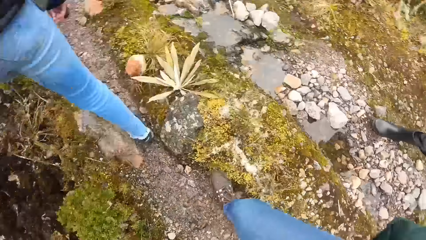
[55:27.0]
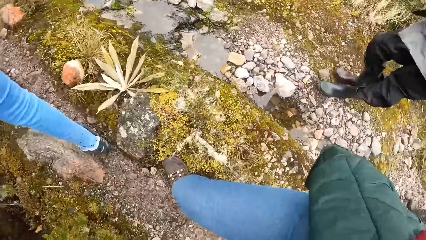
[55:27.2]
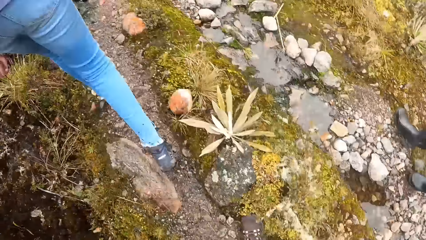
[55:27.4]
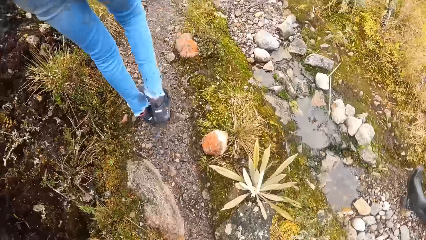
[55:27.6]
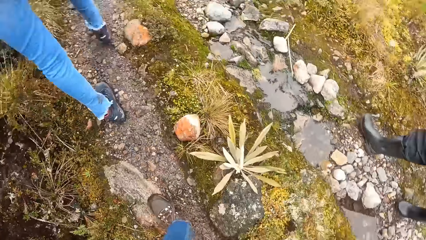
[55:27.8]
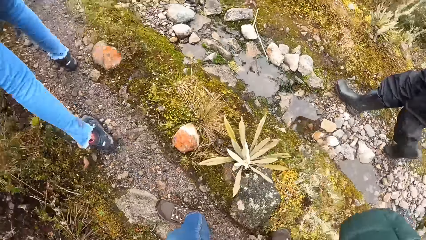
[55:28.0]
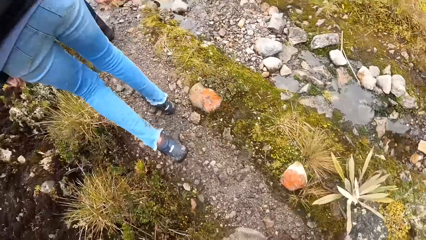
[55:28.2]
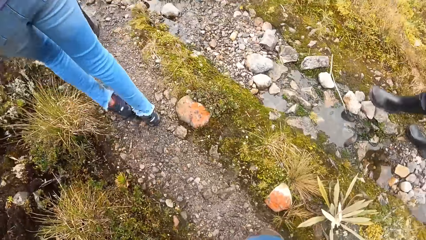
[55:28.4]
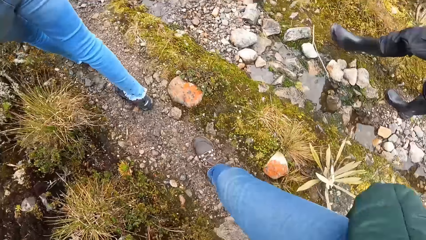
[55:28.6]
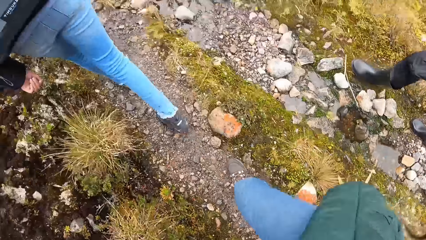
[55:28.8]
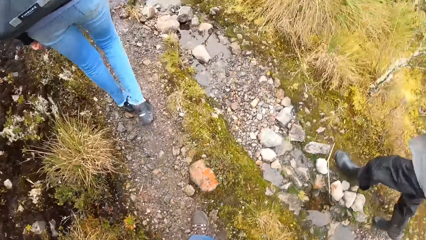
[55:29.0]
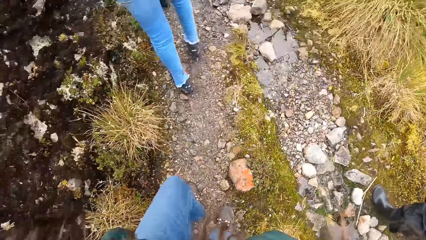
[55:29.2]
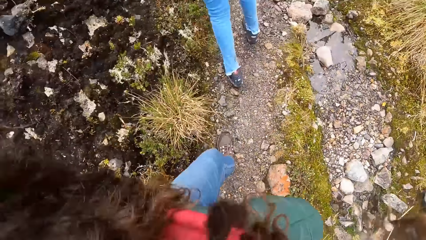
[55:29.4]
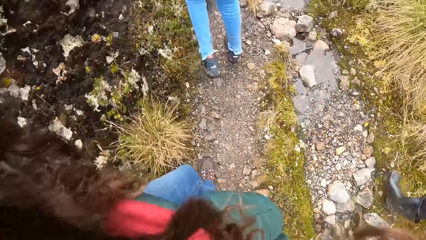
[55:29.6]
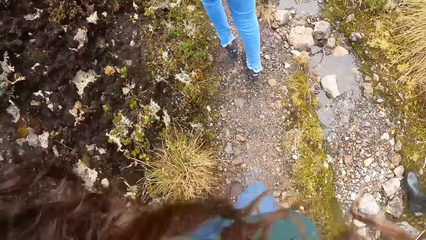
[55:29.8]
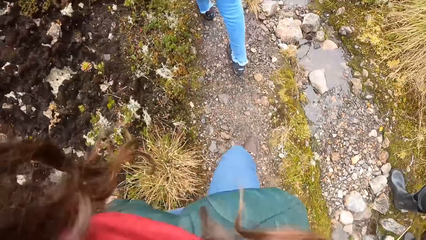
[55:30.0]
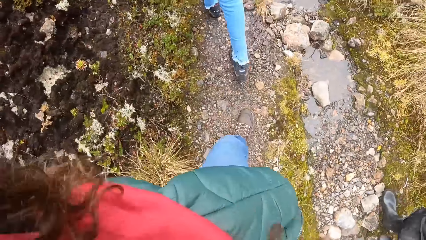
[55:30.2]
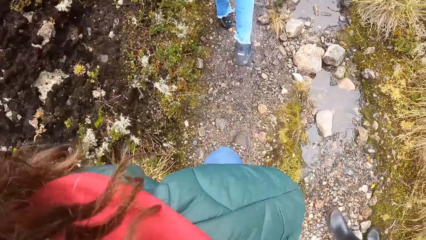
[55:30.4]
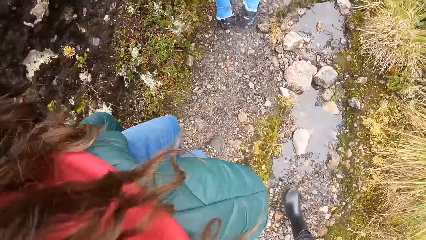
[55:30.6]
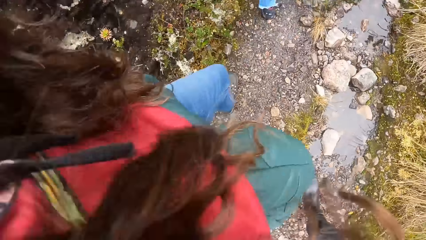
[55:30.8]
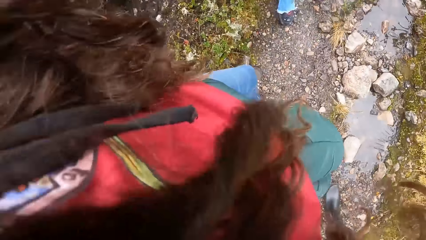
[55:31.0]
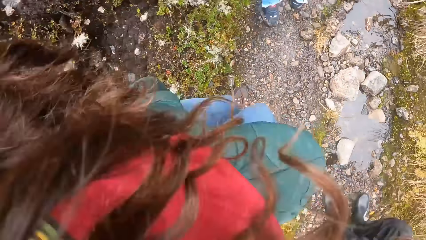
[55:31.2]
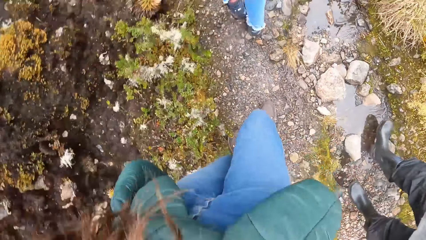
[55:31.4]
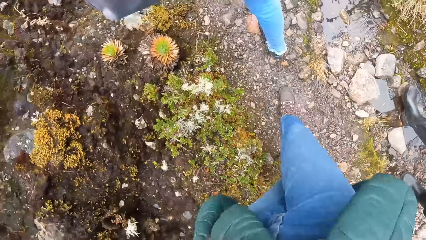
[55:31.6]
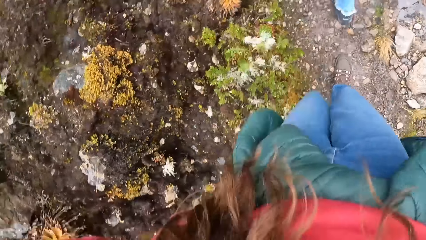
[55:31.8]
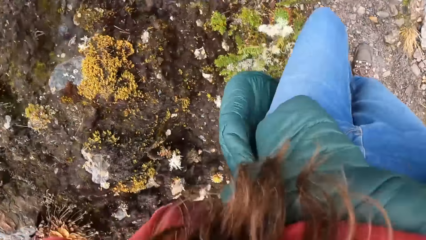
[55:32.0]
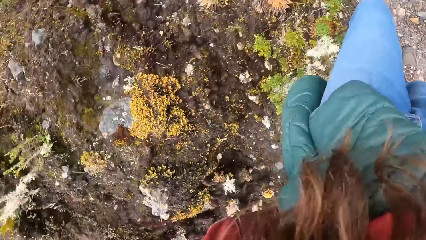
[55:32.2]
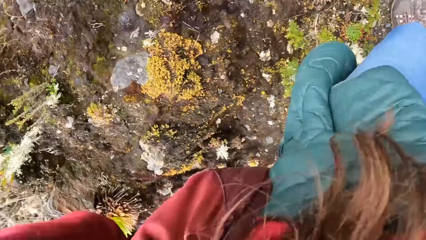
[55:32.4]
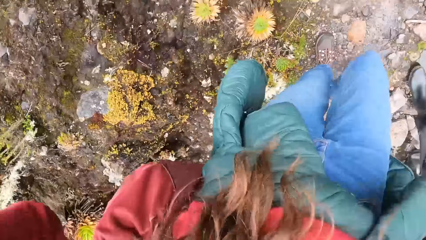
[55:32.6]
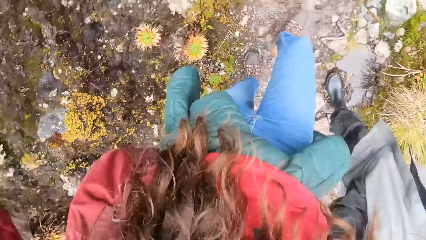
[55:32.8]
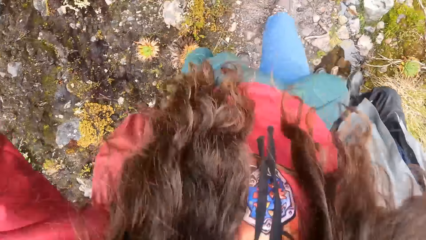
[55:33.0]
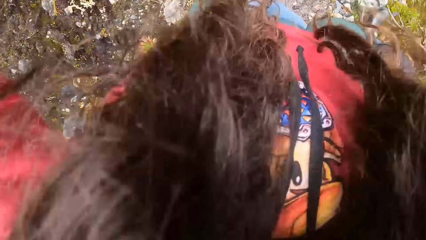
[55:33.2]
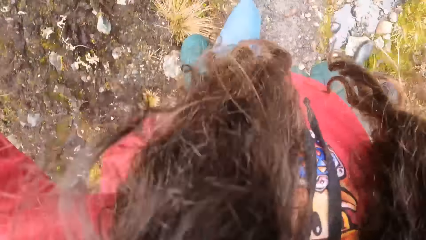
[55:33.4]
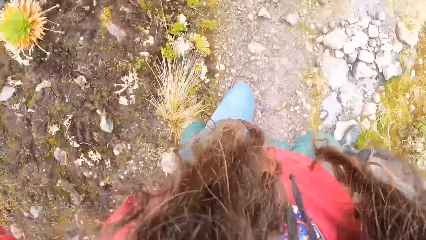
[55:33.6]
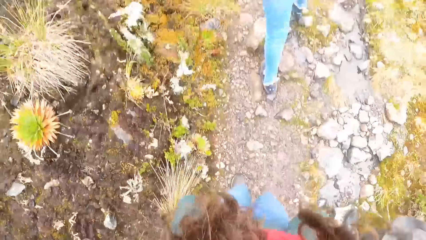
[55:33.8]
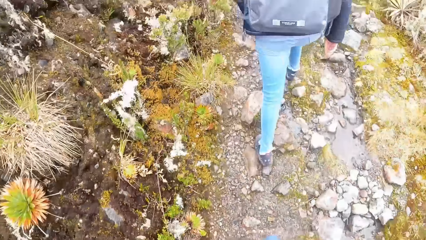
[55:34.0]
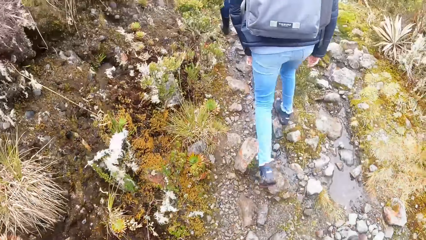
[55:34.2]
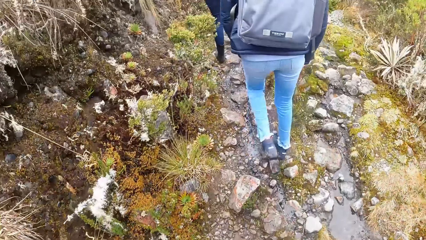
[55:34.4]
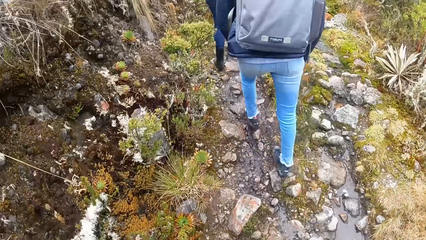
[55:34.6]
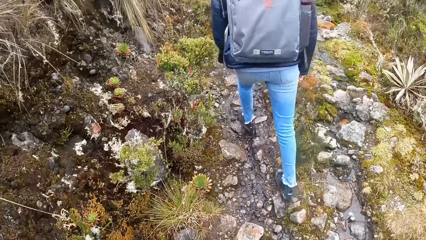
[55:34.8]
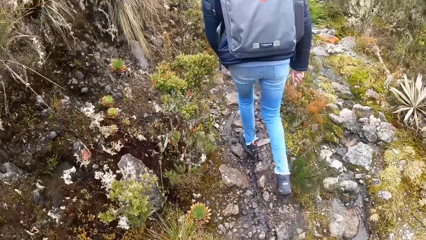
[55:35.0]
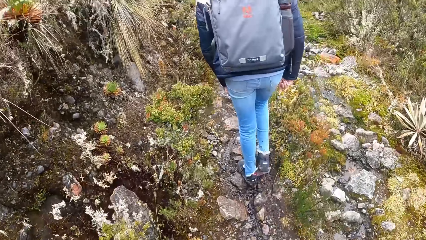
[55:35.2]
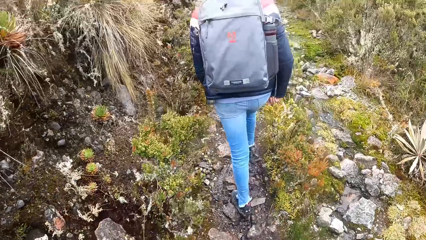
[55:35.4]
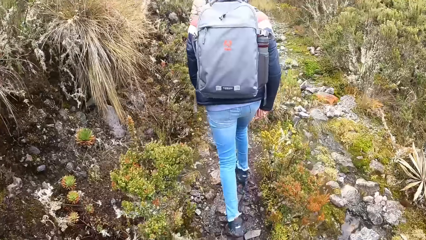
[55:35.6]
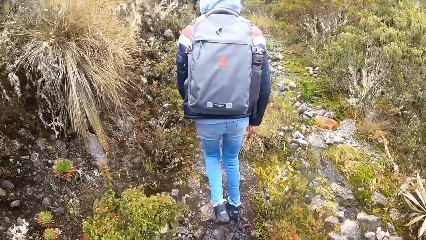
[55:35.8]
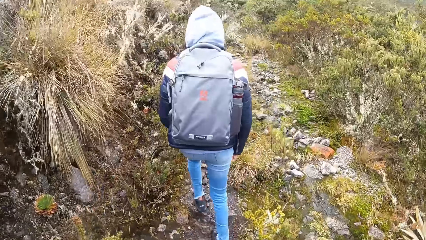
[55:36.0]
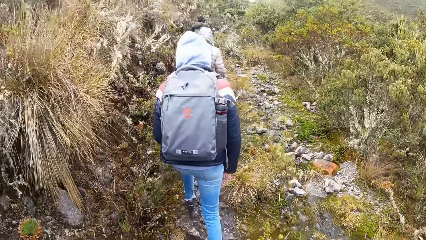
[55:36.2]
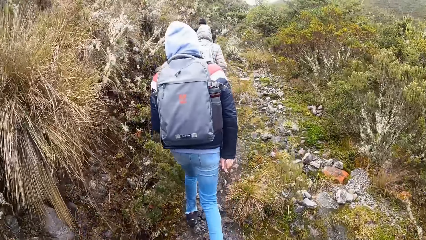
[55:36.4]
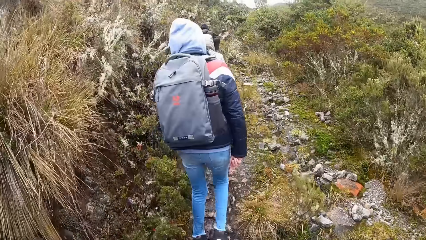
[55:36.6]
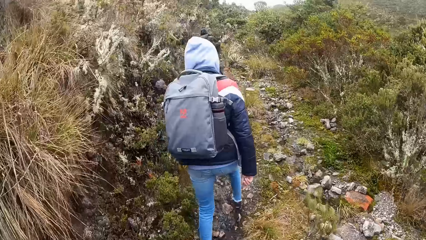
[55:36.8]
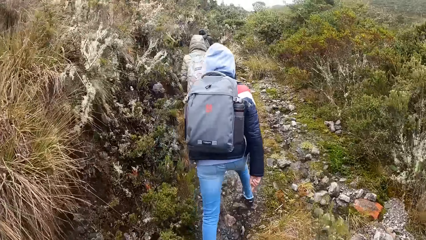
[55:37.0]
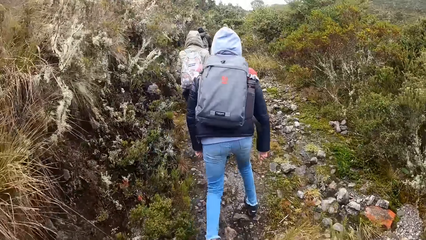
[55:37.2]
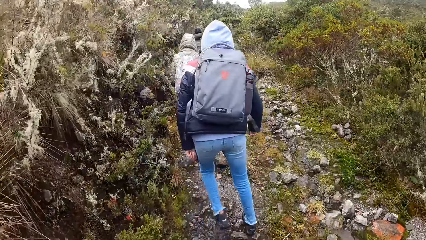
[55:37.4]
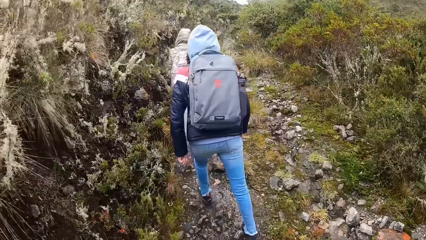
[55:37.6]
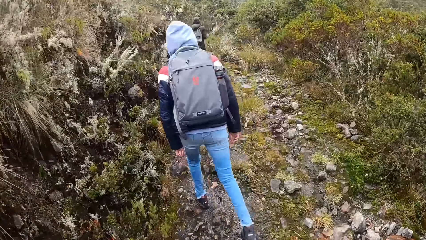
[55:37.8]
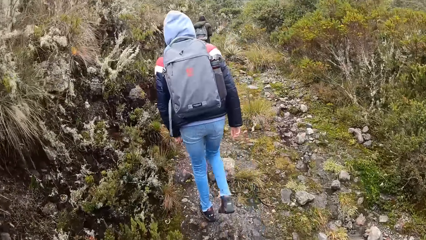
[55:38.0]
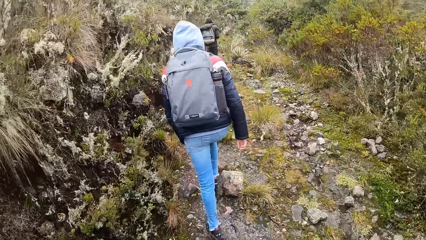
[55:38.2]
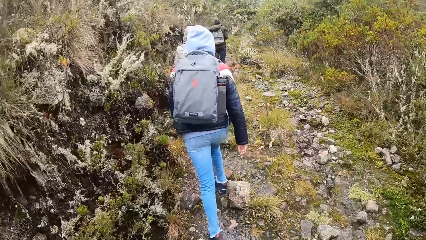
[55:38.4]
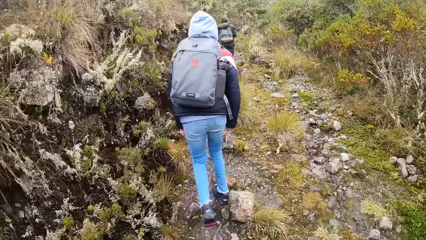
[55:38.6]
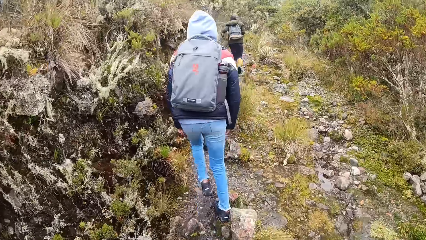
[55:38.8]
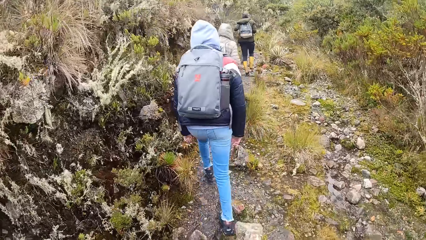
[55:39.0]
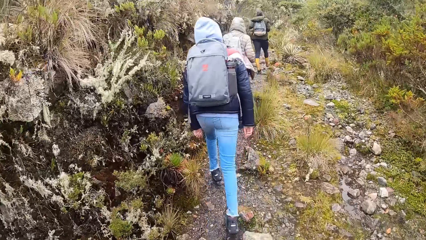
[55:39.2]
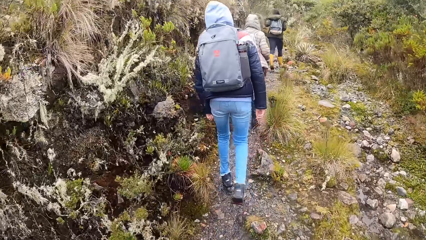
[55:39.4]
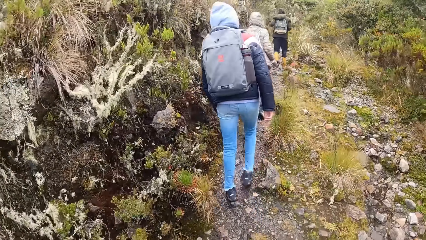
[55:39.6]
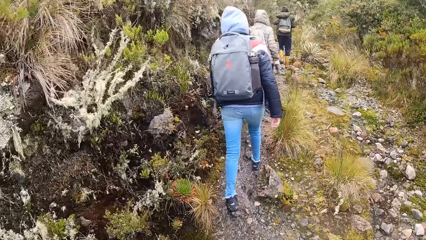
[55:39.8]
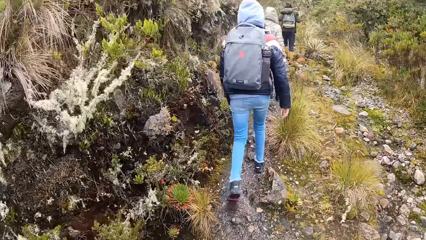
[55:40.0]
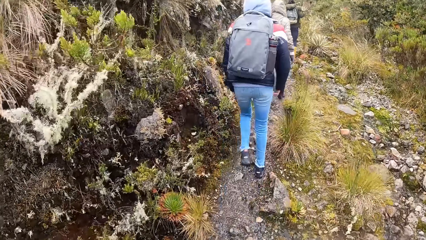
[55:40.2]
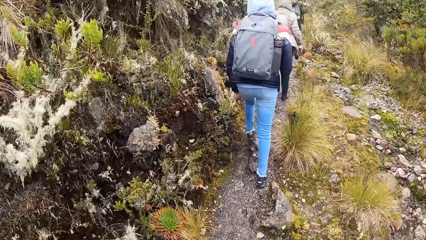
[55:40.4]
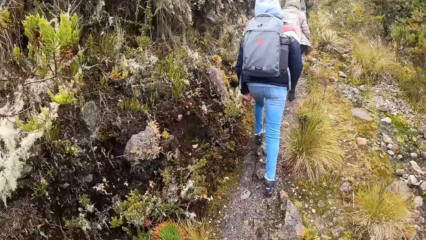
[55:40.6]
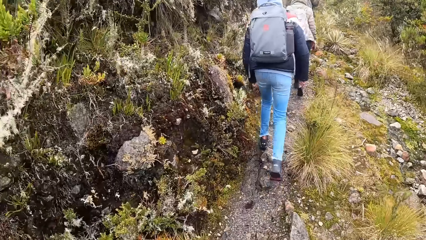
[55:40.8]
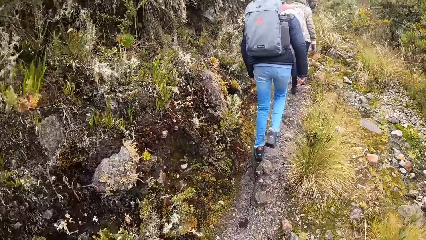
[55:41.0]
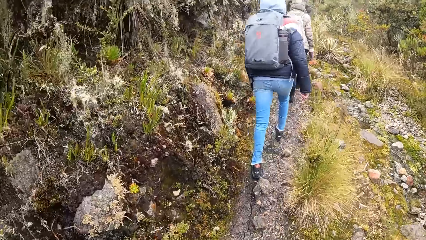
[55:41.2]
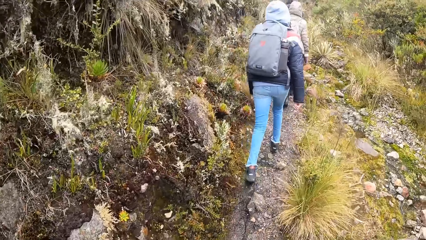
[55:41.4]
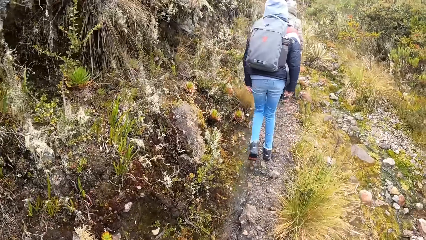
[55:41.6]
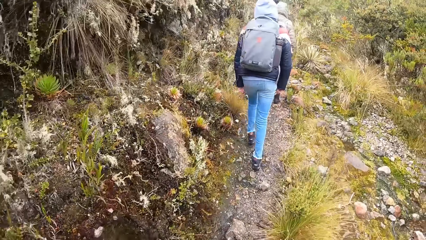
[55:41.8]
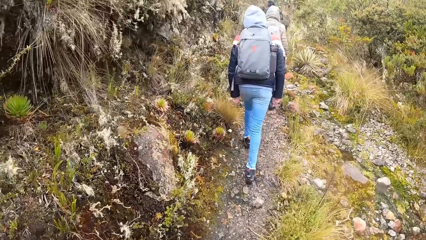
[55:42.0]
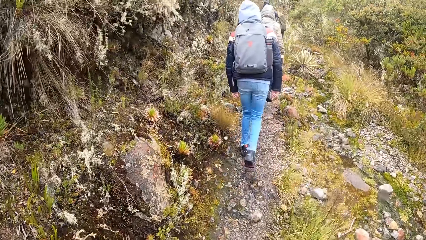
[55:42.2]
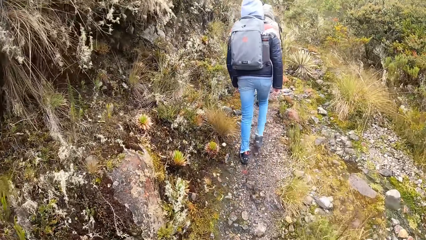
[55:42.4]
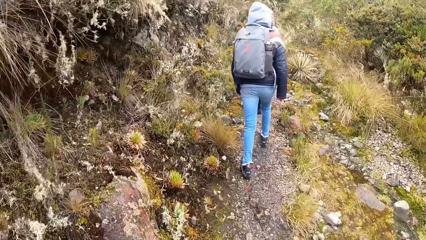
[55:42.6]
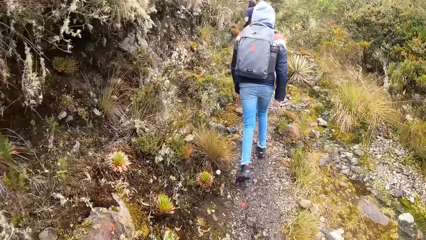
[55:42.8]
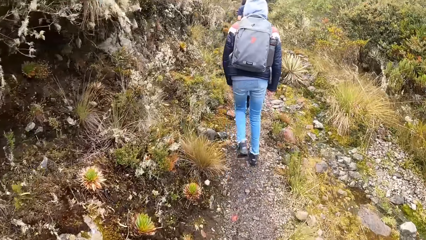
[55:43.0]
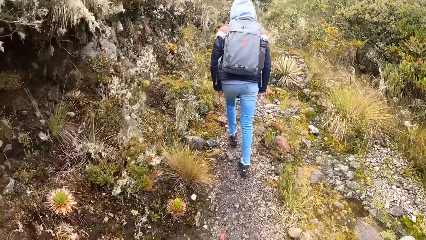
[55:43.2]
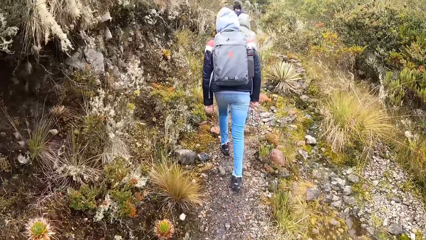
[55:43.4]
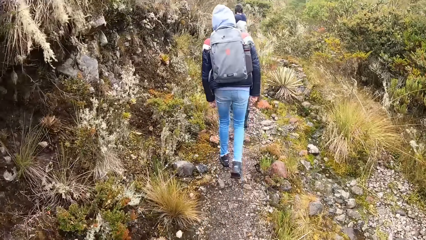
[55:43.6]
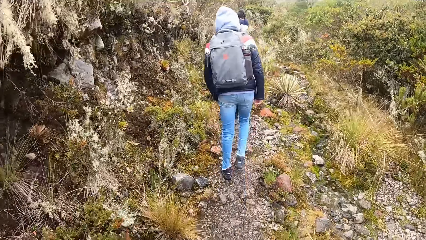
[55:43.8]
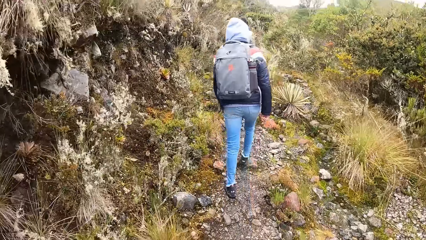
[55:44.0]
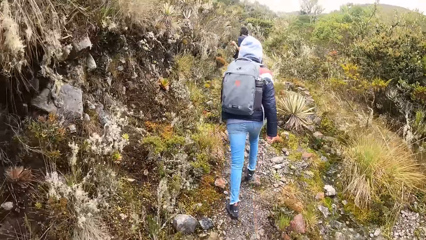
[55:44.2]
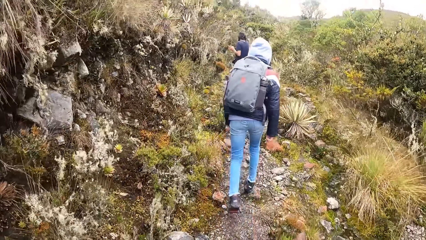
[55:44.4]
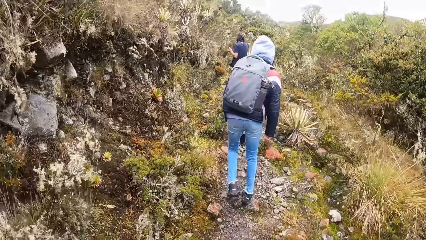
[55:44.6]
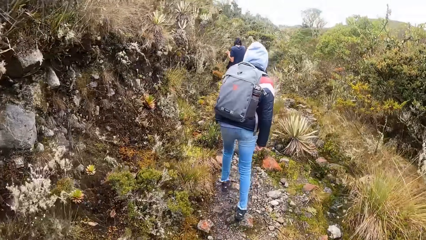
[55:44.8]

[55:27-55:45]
The camera wearer looks at the ground. They climb up a hill. A lady climbs up the hill.
